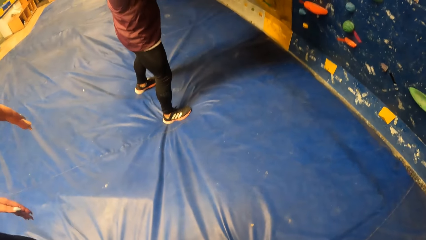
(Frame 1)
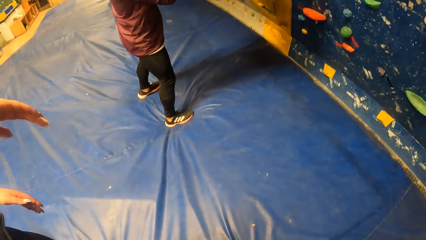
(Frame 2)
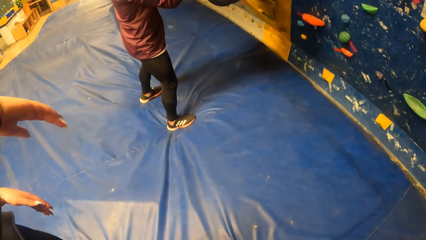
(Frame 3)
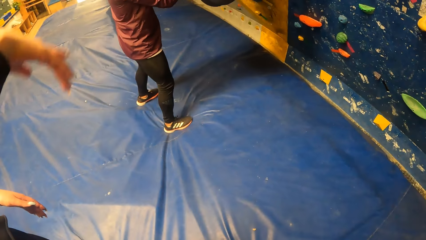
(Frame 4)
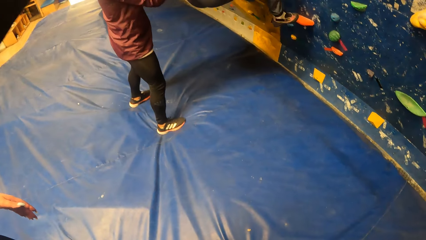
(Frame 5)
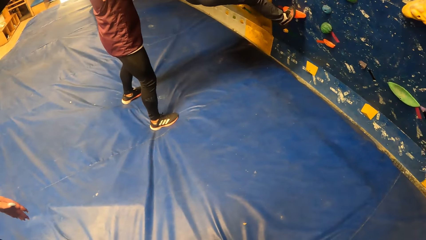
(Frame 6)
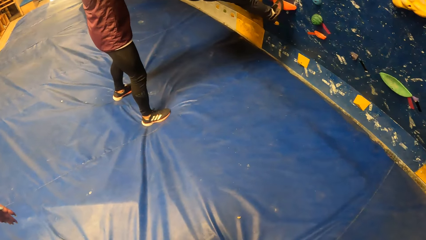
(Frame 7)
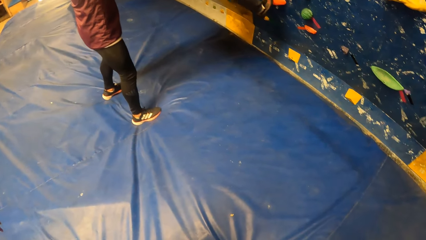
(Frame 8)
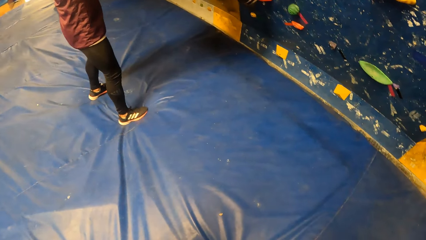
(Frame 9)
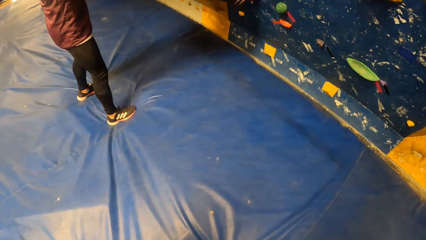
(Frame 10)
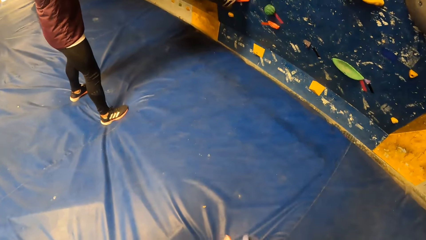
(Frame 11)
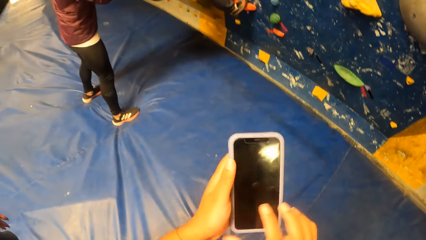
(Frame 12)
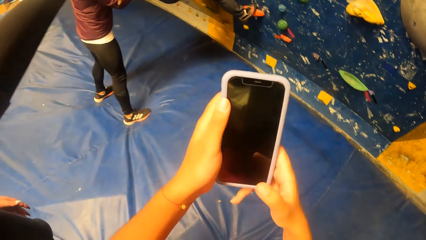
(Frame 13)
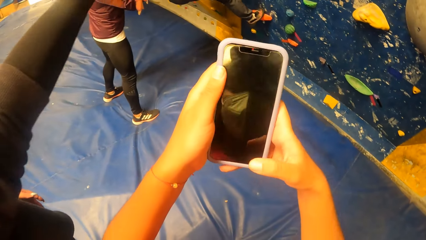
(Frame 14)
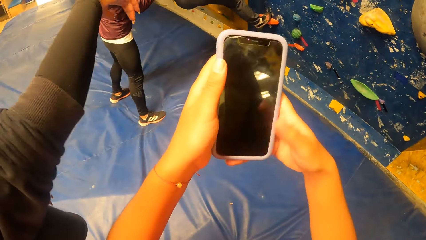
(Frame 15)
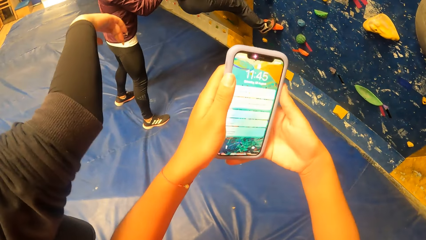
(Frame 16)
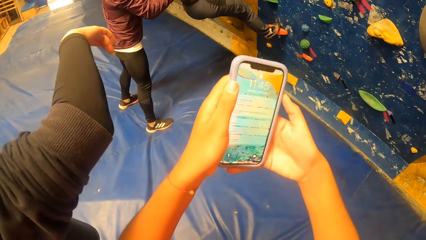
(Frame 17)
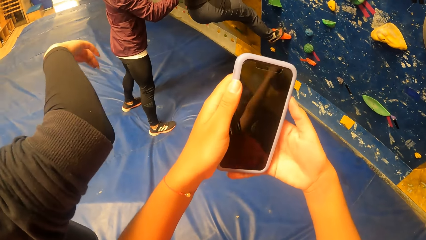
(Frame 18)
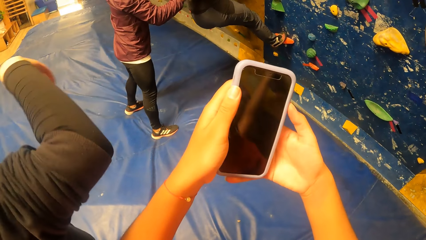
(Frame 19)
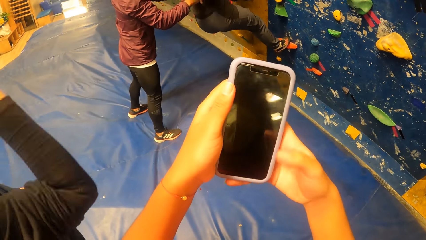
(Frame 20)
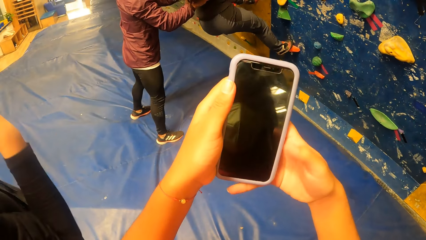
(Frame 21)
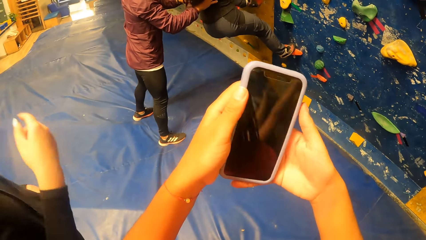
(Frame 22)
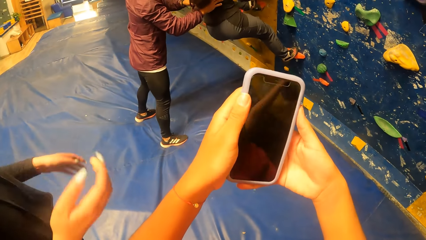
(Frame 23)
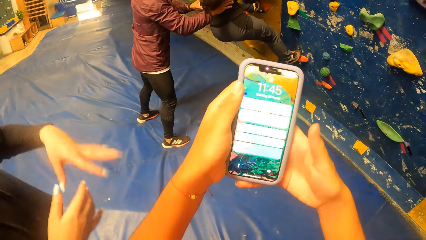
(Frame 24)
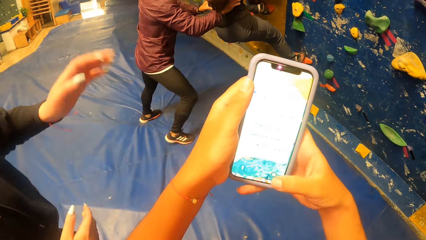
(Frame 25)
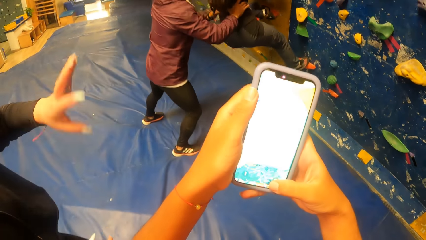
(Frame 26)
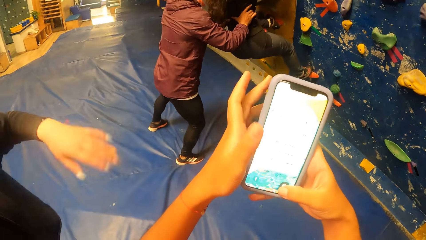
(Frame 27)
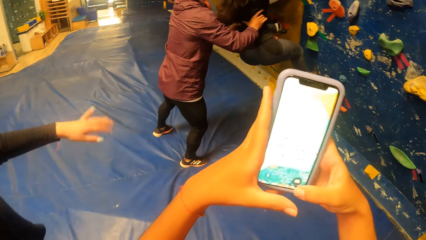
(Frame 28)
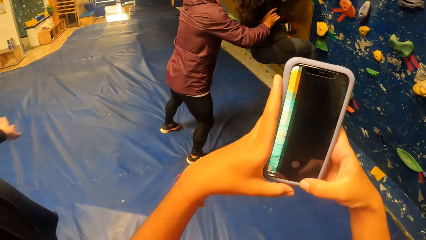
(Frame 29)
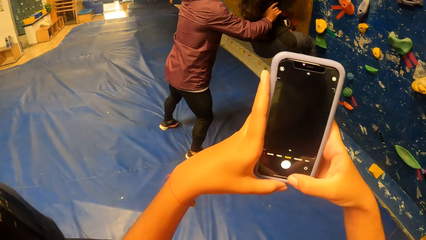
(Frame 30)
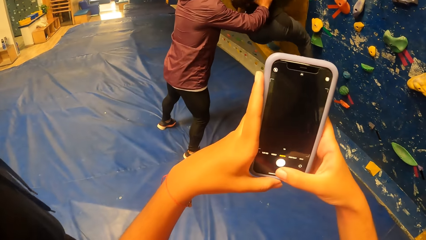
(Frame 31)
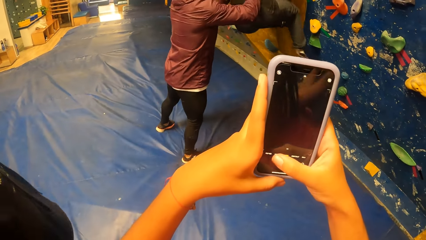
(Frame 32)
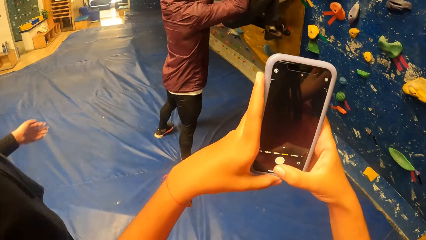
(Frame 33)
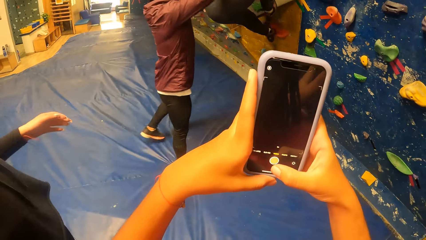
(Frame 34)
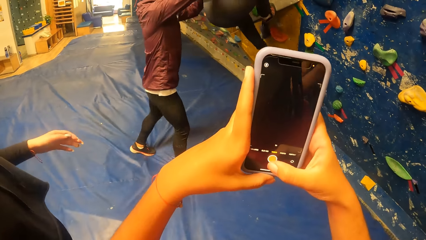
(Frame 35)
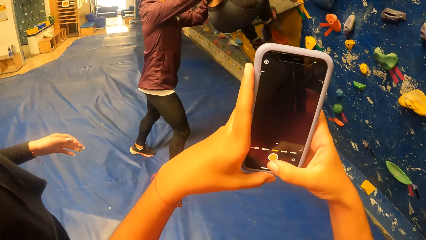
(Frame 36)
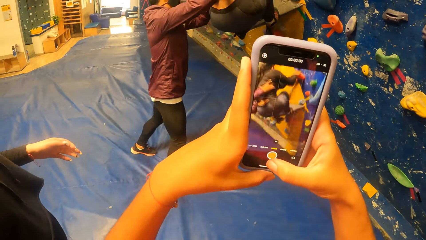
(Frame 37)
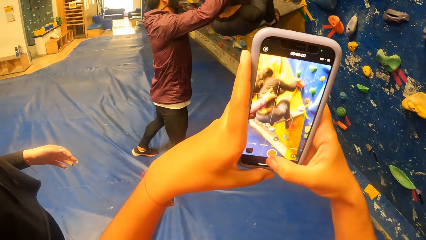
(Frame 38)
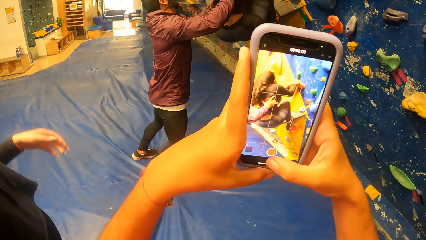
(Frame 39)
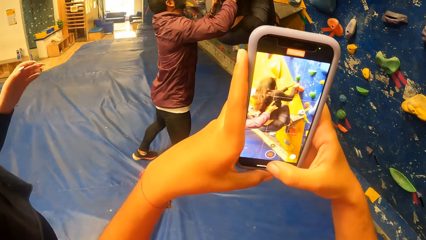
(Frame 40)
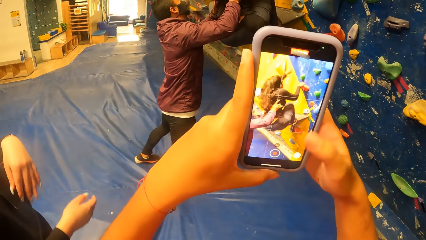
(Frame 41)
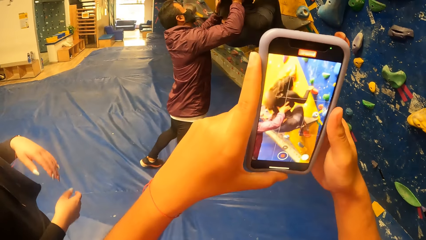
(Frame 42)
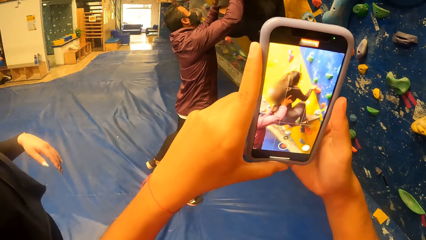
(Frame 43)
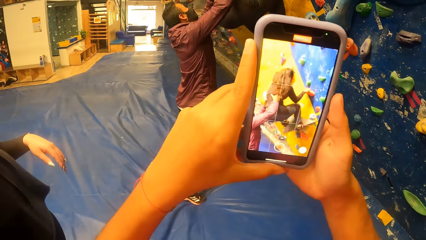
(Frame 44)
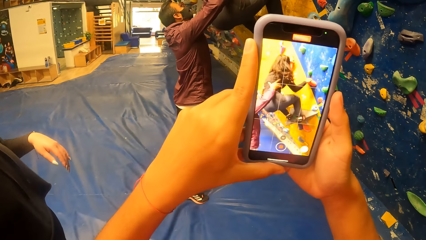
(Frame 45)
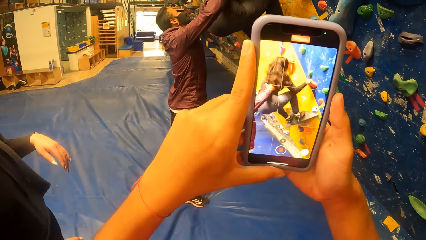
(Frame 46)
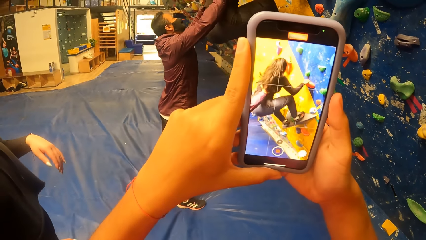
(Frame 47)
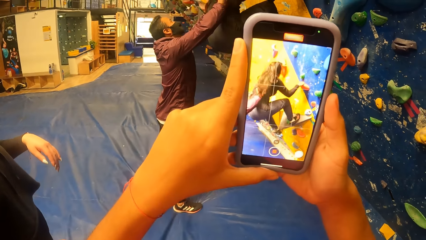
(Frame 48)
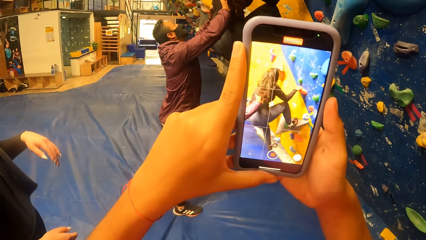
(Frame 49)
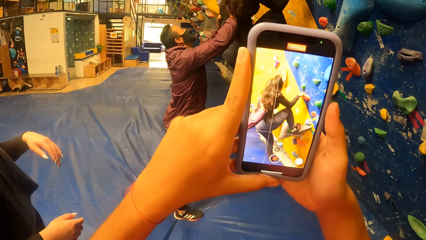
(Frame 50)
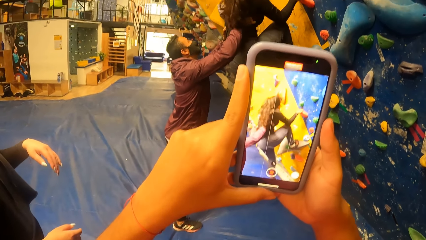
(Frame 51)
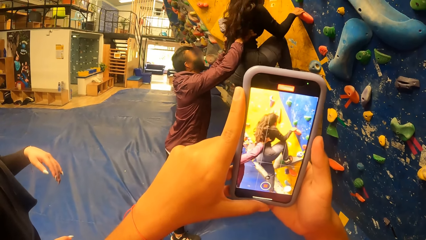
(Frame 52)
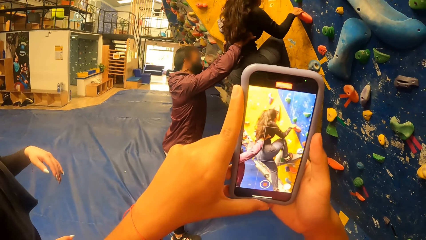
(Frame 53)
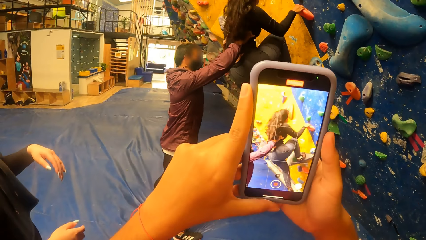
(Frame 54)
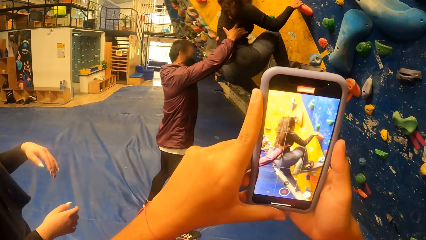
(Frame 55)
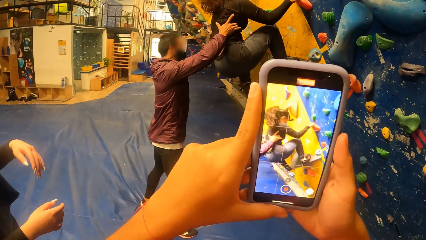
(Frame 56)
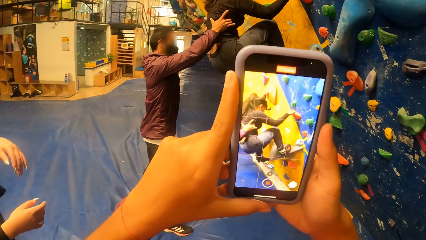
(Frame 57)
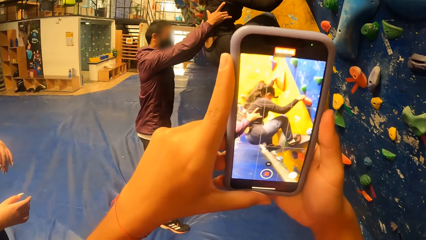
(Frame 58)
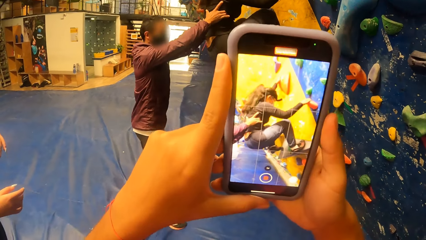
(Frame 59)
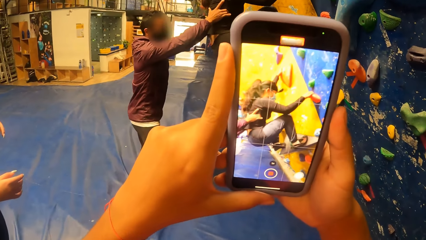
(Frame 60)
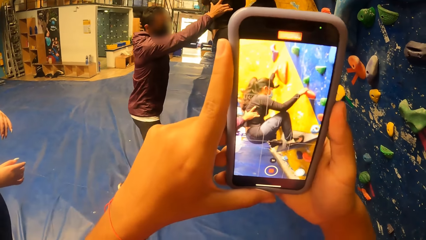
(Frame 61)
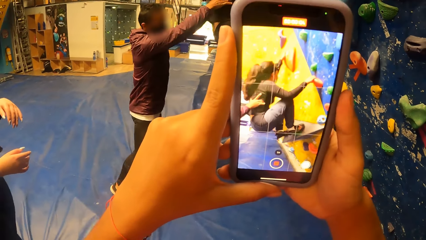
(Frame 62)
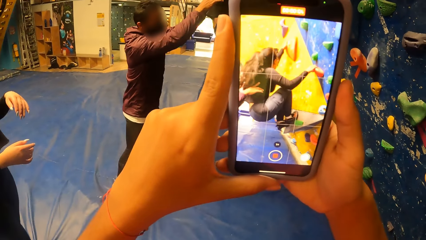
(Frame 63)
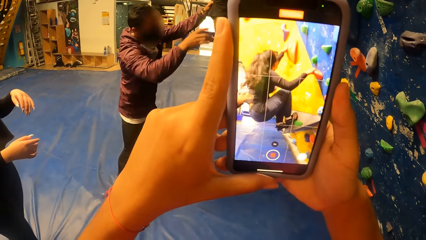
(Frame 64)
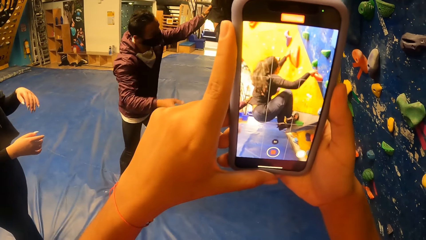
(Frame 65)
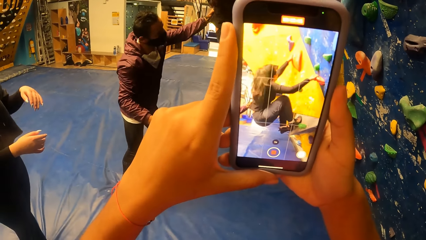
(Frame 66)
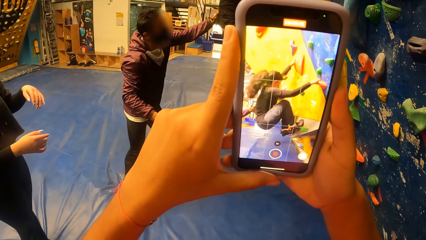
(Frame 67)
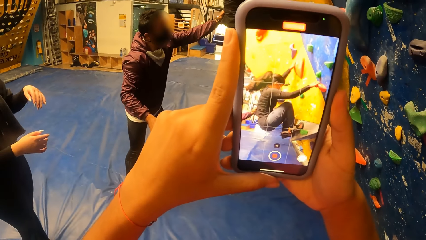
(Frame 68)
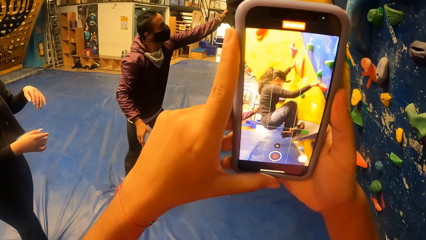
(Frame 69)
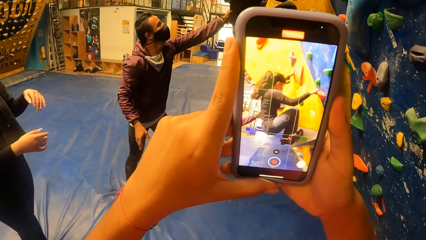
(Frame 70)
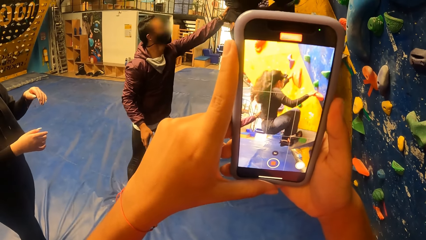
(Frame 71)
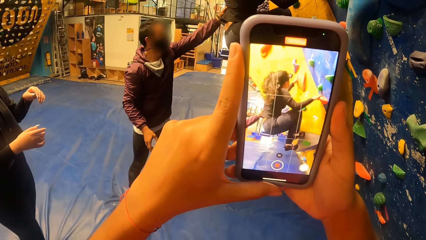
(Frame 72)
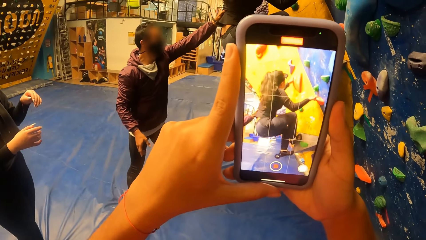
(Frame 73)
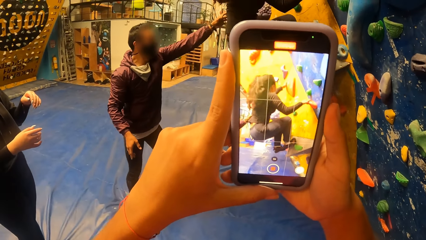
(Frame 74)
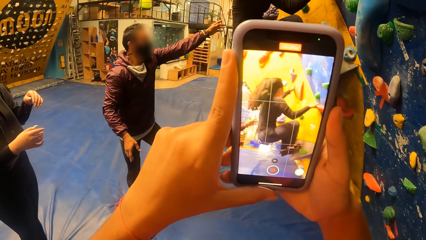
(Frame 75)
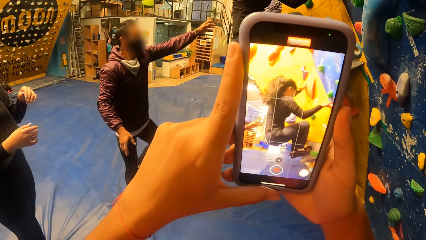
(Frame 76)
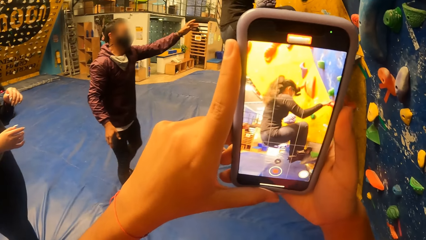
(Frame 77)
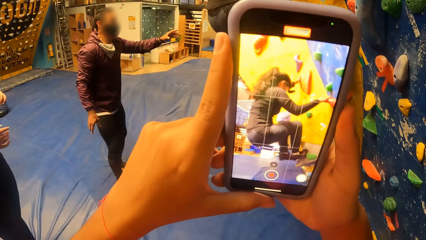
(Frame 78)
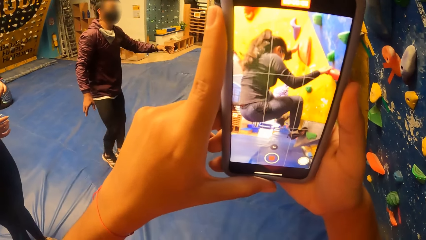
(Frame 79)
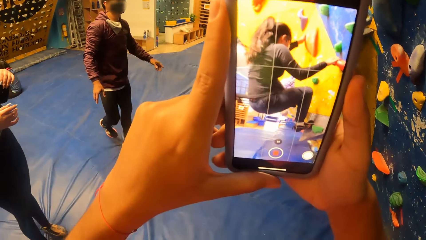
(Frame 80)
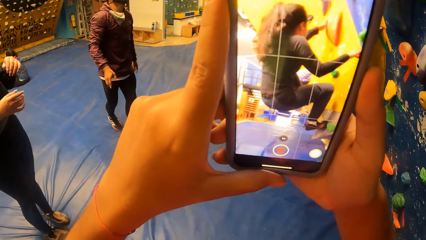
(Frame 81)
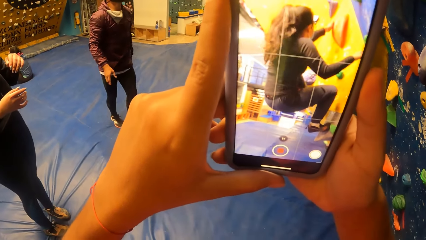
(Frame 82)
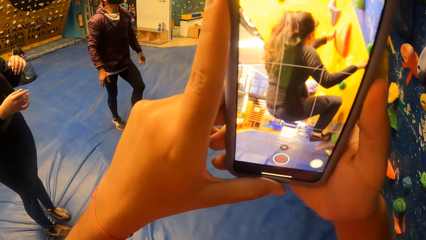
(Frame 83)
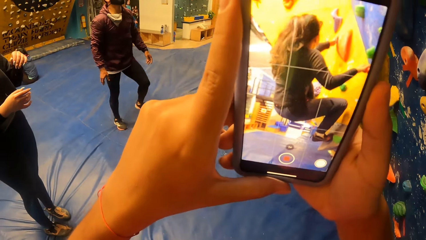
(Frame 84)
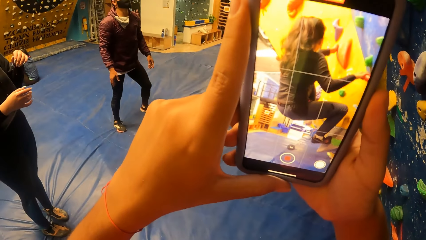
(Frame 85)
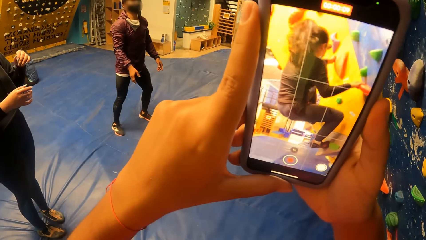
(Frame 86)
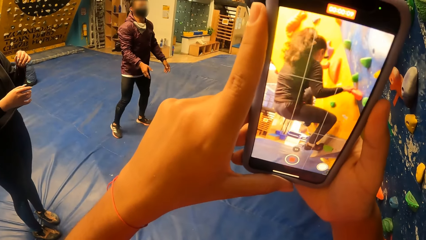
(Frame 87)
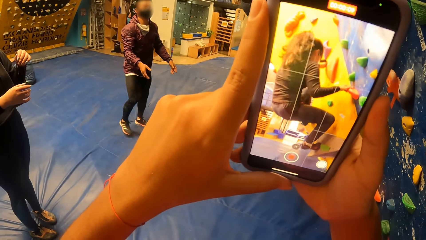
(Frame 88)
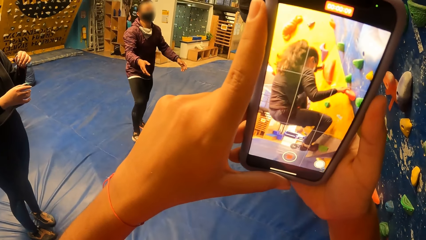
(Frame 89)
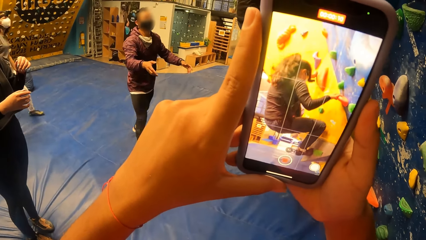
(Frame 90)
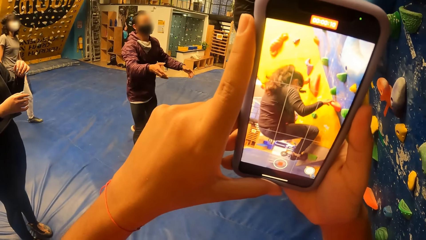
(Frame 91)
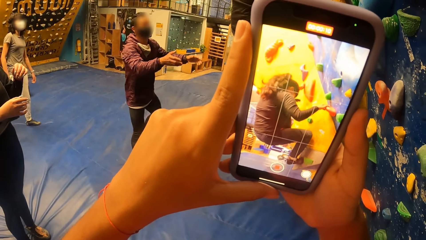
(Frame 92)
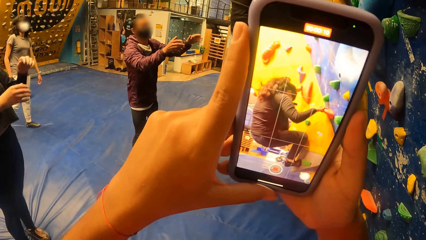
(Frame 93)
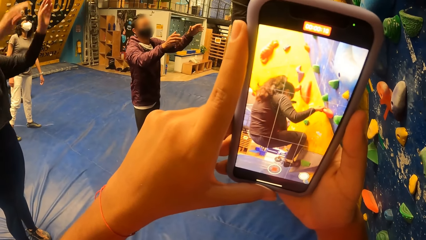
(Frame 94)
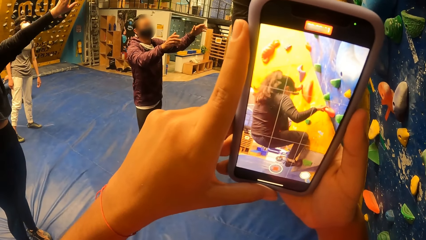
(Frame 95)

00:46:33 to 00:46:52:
The camera wearer raises a hand up. They operate the mobile phone with both hands. They touch the phone. They take a photo using the phone of a man.
